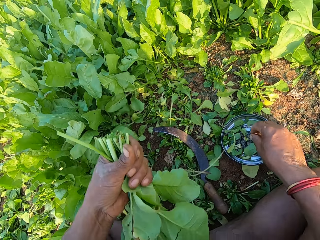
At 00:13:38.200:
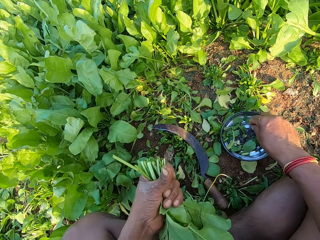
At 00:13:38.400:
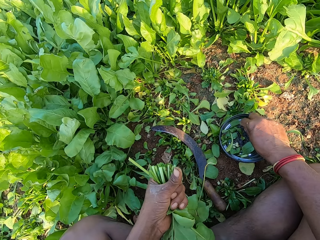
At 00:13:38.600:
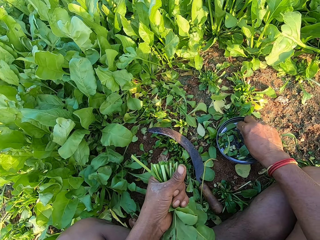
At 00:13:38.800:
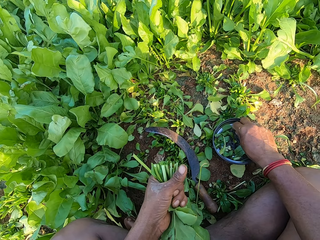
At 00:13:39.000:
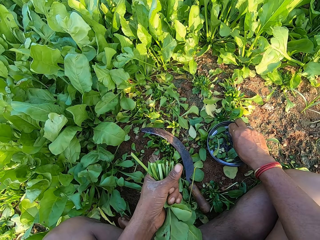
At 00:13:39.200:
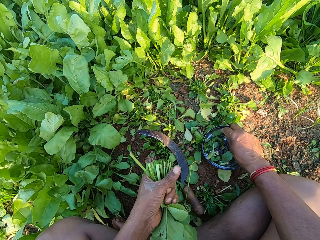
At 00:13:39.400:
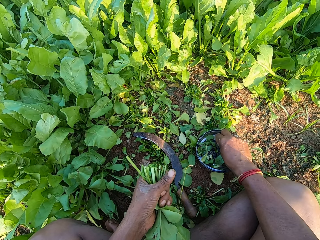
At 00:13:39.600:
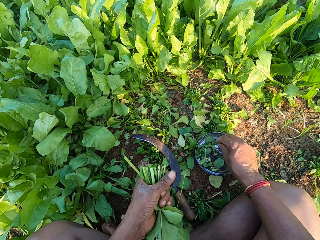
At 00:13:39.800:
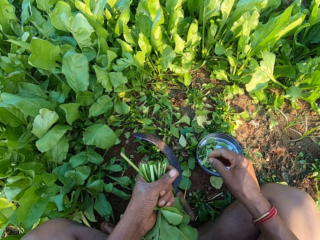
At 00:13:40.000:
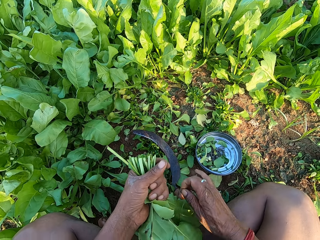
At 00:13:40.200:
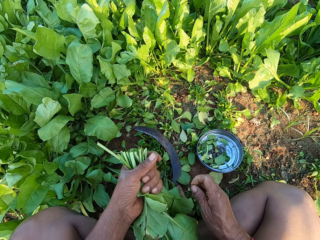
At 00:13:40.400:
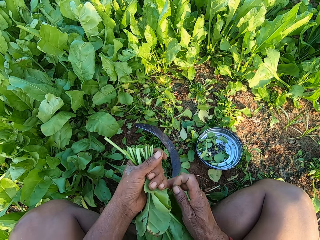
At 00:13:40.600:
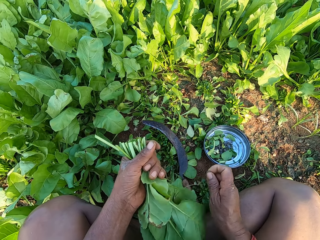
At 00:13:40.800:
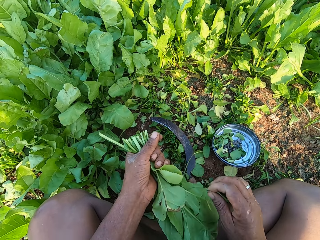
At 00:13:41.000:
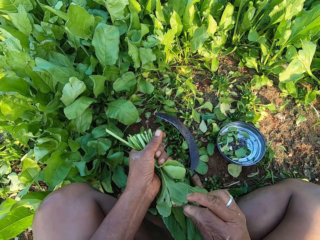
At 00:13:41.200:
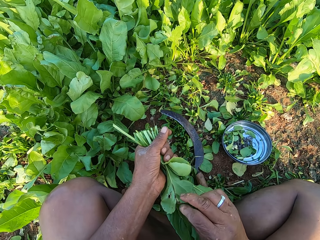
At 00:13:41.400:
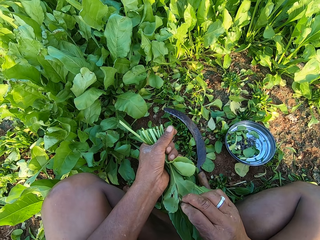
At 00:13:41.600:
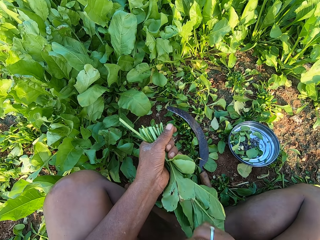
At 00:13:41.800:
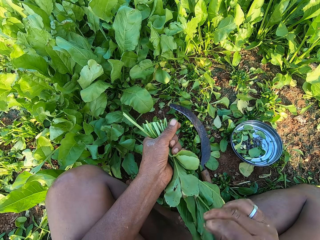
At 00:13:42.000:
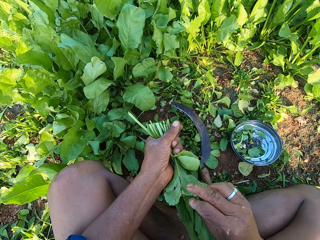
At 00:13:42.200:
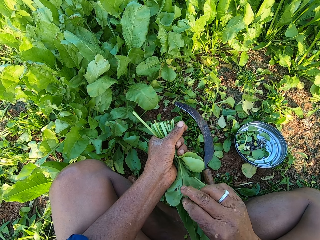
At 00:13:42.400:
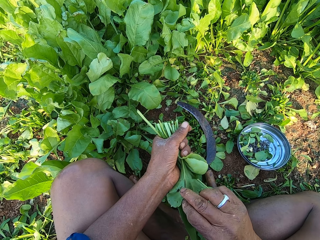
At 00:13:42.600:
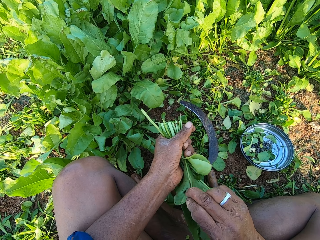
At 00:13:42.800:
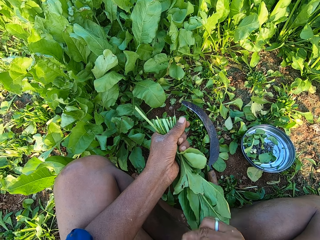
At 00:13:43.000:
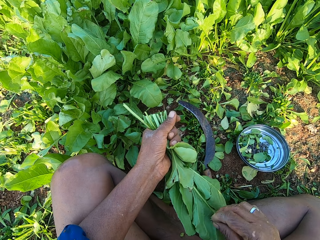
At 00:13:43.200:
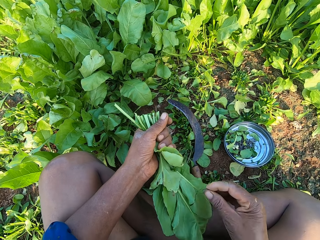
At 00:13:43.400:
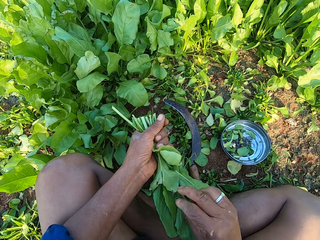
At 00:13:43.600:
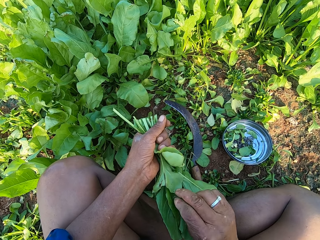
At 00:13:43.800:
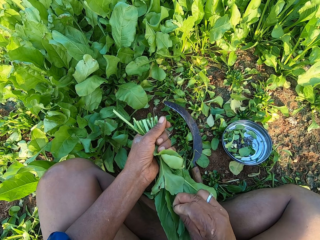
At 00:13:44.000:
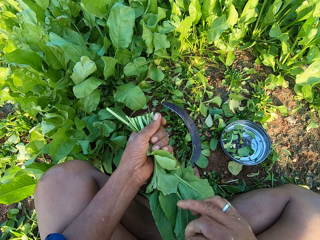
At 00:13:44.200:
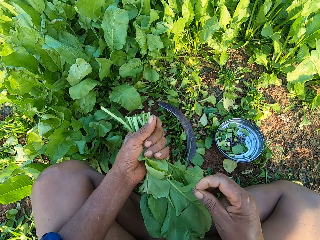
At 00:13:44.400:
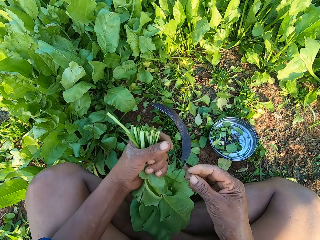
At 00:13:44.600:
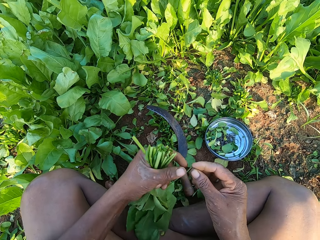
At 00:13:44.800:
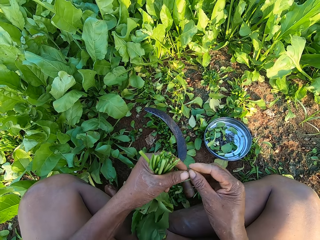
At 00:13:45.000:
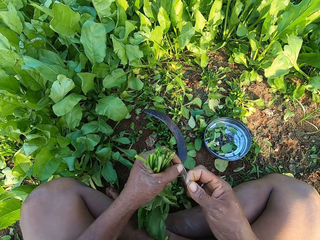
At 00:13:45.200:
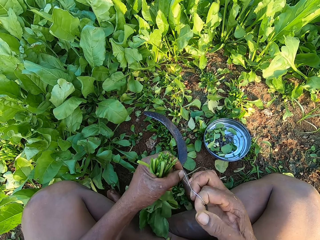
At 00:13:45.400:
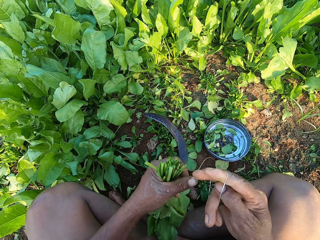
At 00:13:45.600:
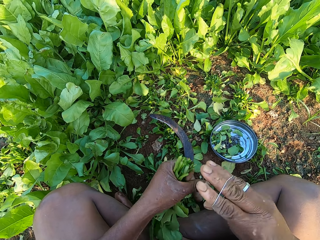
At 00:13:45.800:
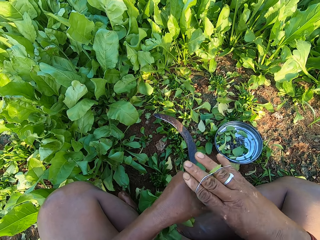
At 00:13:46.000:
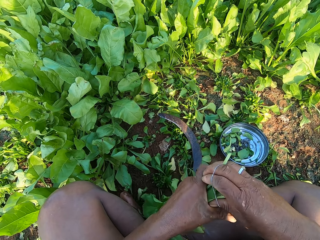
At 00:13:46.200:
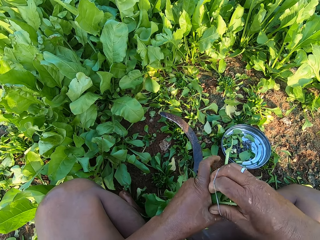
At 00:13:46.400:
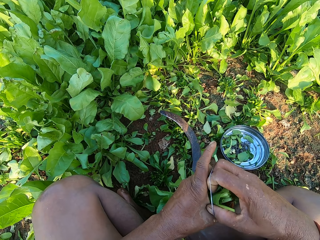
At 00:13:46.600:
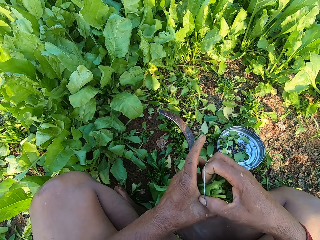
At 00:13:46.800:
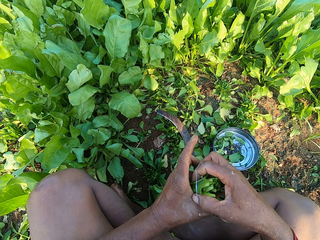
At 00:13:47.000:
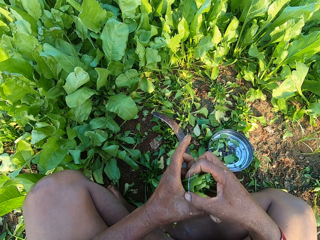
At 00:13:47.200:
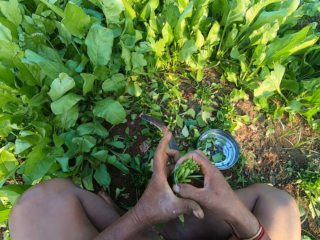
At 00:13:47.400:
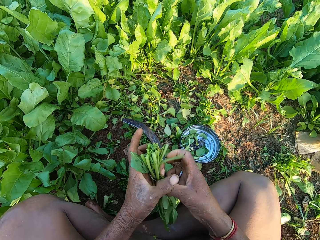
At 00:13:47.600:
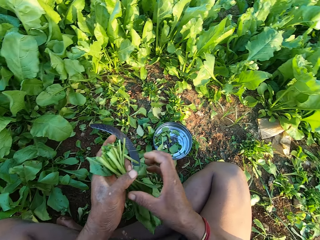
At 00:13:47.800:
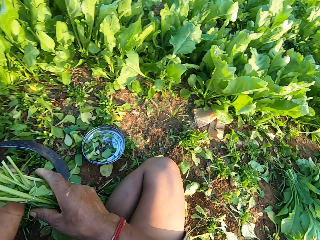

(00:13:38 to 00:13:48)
The camera wearer drops the sickle on the floor with his right hand. He picks up a rubber band from the metal plate on the floor with his right hand. He moves the piece of plant with his right hand. He removes a weed from the spinach bunch. He cuts a leaf of the plant with his right hand. He places the rubber band on his right hand with his left hand. He bands the vegetables in his left hand with the rubber band in his right hand.

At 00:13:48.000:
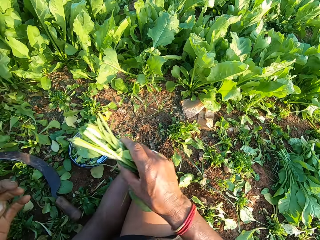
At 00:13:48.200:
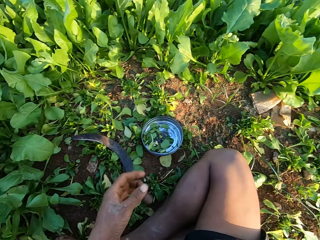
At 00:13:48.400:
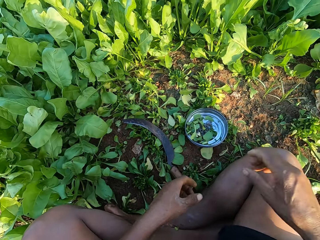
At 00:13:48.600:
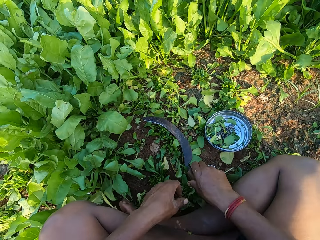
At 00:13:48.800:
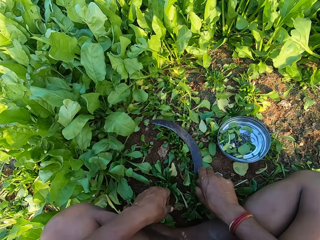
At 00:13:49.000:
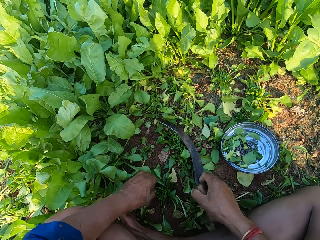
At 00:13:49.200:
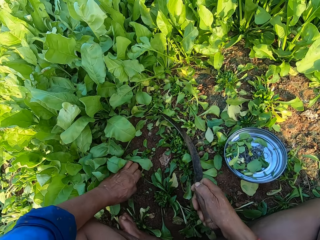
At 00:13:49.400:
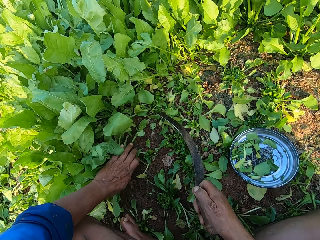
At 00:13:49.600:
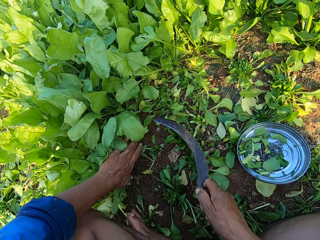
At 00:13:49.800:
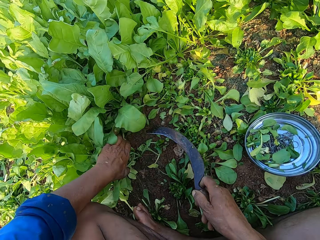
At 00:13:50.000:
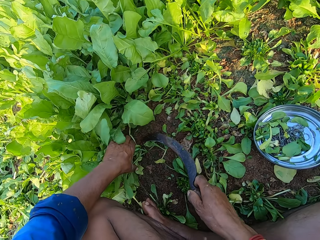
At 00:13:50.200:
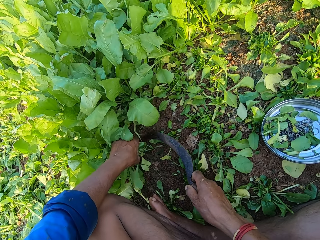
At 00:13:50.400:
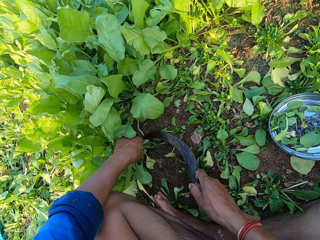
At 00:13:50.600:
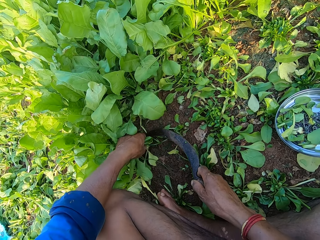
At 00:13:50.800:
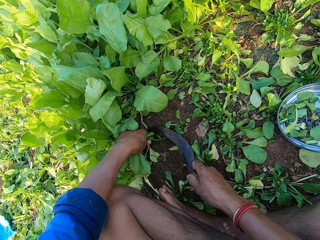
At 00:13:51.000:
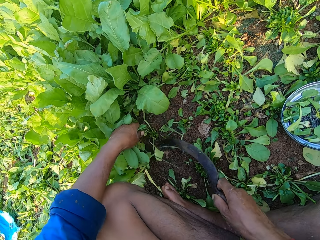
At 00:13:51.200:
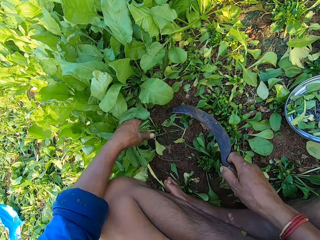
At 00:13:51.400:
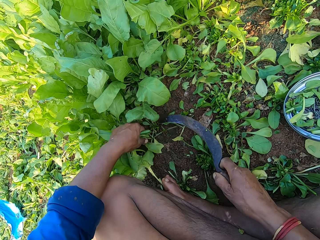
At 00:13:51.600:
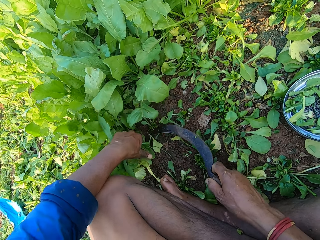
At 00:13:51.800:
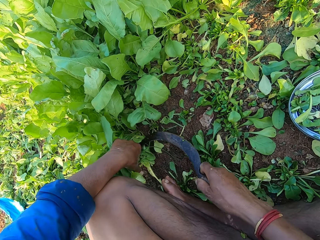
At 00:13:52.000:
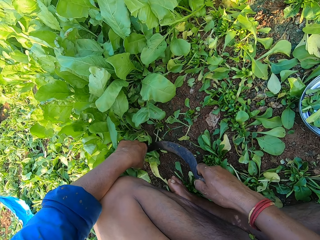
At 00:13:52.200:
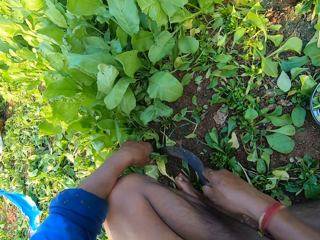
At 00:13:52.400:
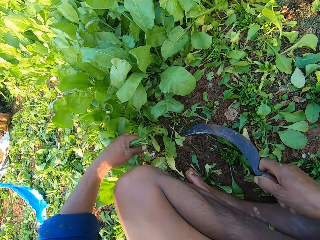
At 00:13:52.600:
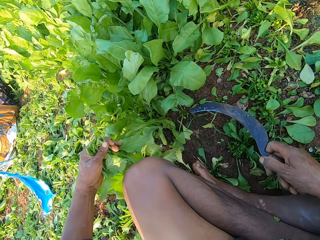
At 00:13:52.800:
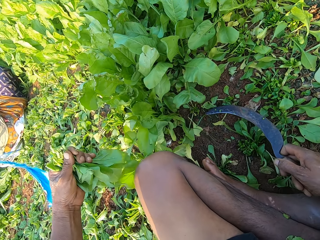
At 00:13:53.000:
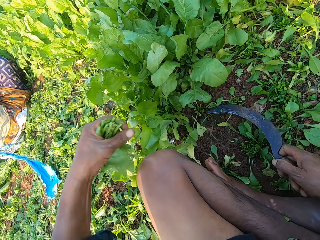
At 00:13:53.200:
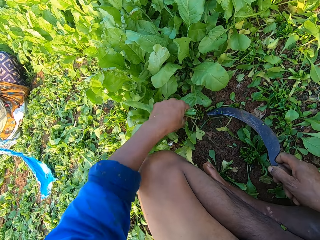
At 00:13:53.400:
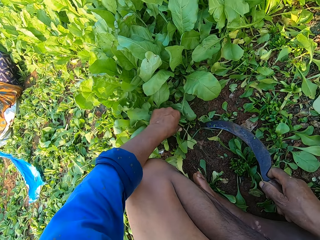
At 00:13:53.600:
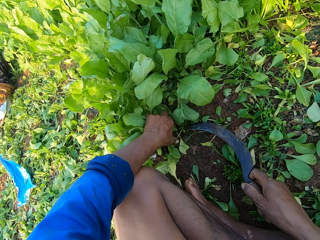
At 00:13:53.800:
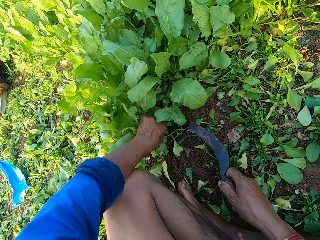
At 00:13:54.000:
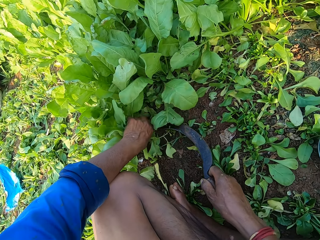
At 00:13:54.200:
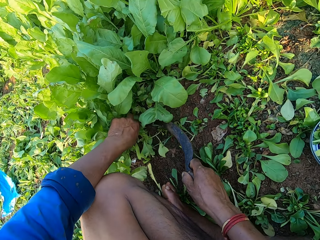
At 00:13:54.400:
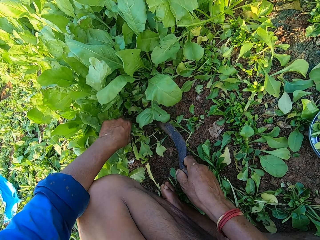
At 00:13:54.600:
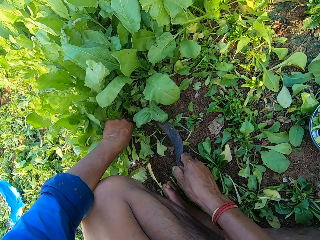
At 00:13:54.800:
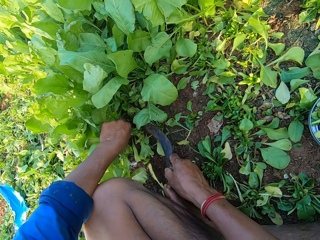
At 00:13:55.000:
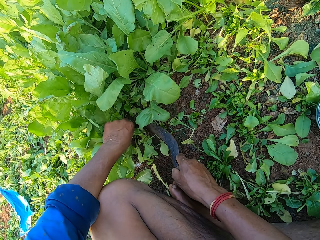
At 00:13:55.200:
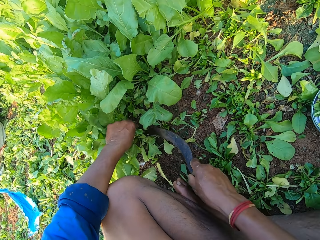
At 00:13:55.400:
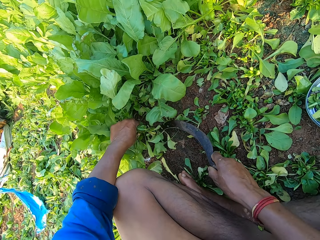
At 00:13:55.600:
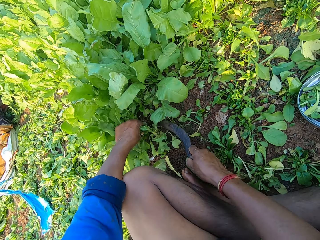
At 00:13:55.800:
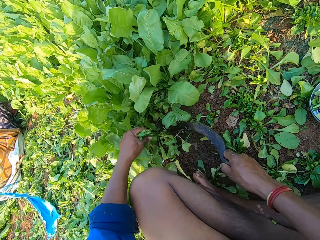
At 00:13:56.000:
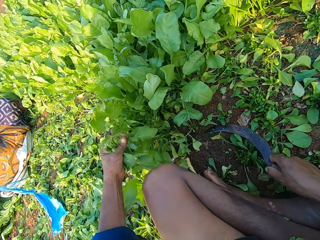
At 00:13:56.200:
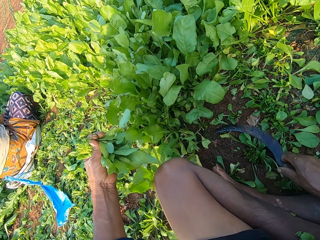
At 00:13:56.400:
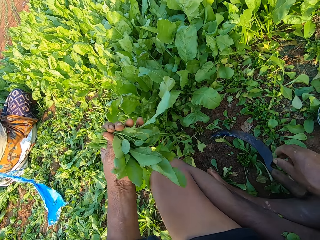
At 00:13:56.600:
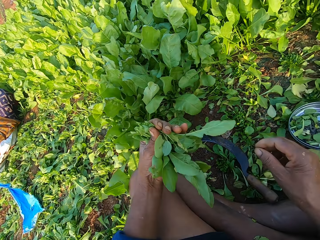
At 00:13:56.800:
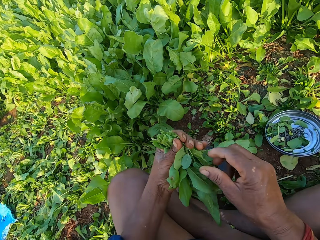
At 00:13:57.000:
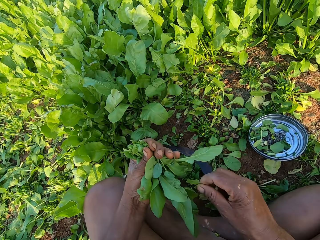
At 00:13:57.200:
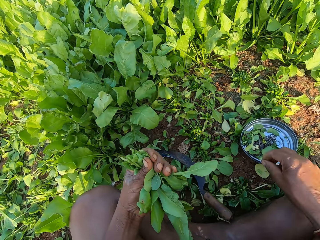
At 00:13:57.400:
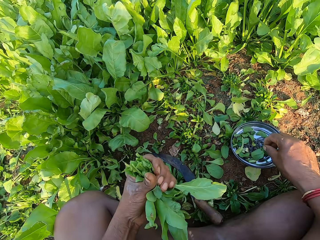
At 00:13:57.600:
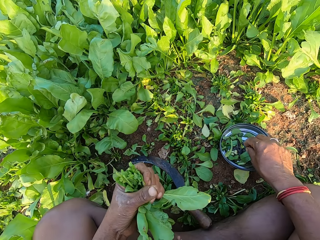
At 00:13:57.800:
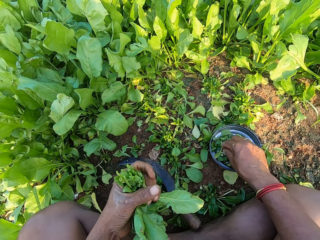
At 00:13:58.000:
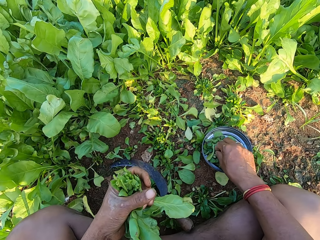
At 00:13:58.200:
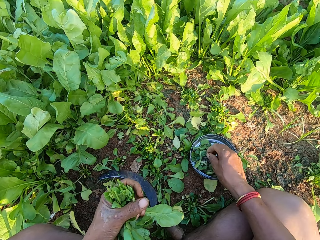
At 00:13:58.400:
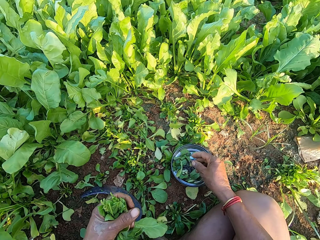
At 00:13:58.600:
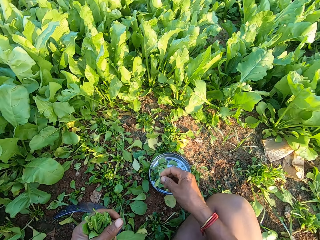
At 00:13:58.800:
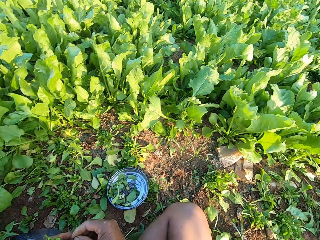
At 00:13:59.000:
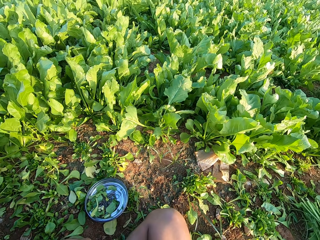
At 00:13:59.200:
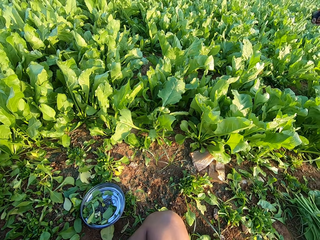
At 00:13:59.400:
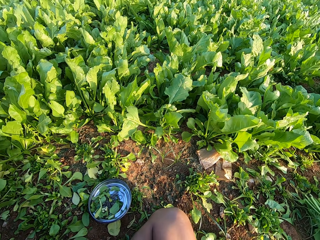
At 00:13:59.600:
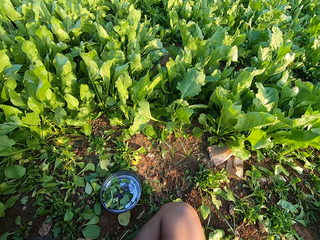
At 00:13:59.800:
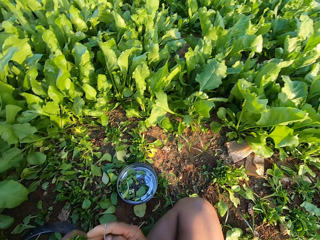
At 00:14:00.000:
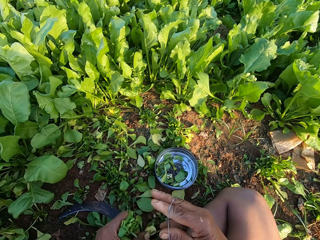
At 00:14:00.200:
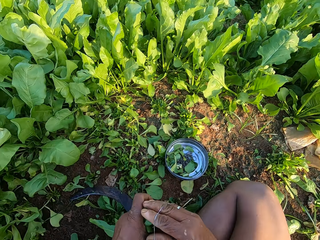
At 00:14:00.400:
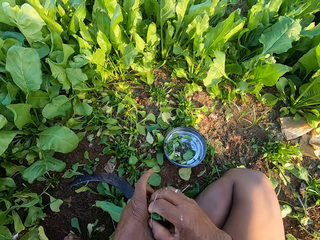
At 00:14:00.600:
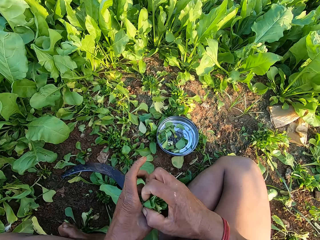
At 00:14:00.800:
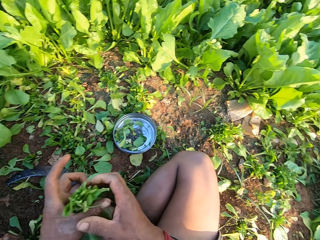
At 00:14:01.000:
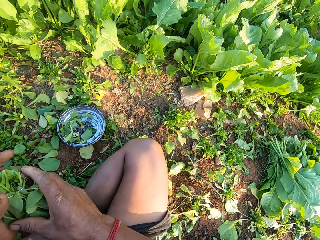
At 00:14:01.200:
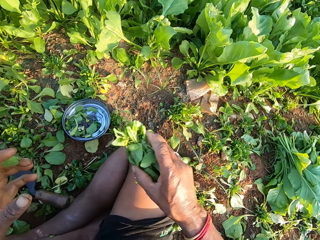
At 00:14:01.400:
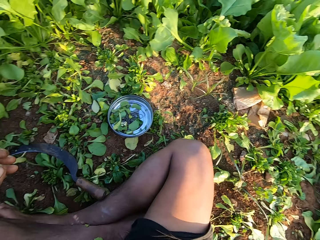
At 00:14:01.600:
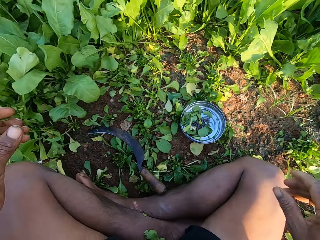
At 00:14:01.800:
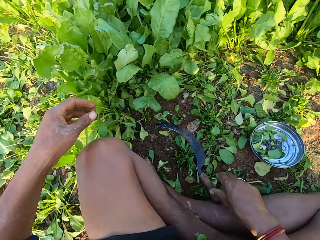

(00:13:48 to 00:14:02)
The camera wearer passes the bundle of vegetables in his left hand to his right hand. He drops the bundle of vegetables on the bundles of vegetables on the ground with his right hand. He picks up the knife from the ground with his right hand. A person speaks to the camera wearer. The camera wearer holds vegetables in the farm with his left hand. He cuts the vegetables in his left hand with the knife in his right hand. He holds the vegetables in the farm with his left hand. He cuts the vegetables in his left hand with the knife in his right hand. He holds the vegetables in the farm with his left hand. He cuts the vegetables in his left hand with the knife in his right hand. He drops the knife on the ground with his right hand. He removes a weed from the vegetables in his left hand with his right hand. He drops the weed on the ground with his right hand. He picks up a rubber band from the silver plate on the ground with his right hand. He speaks to the person. He holds the rubber band with both hands. He looks around. He bands the vegetables in his left hand with the rubber band in his right hand. He speaks to the person. He passes the bundle of vegetables in his left hand to his right hand. He drops the bundle of vegetables on the bundles of vegetables on the ground with his right hand.
